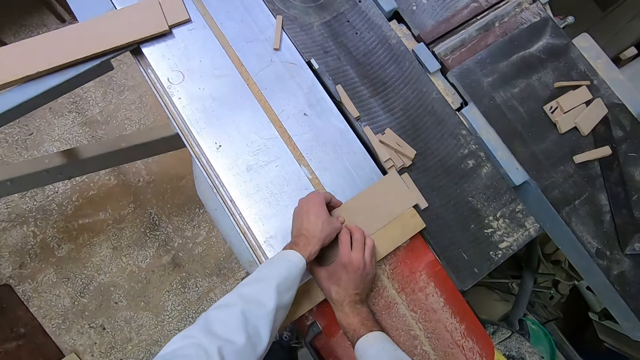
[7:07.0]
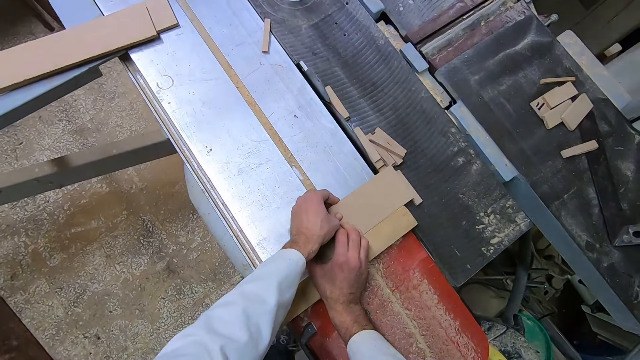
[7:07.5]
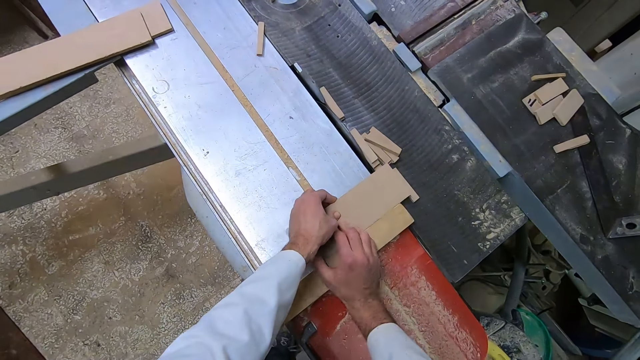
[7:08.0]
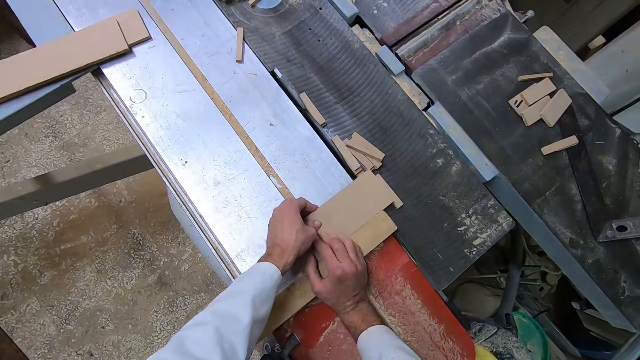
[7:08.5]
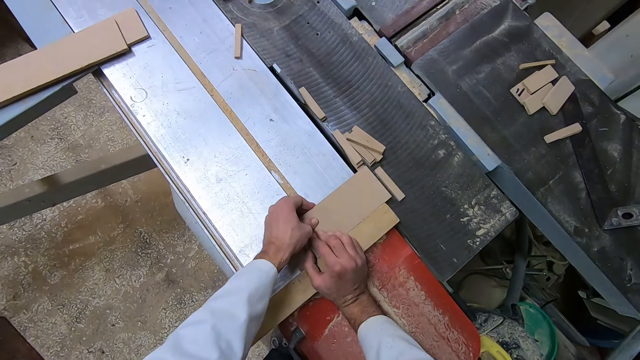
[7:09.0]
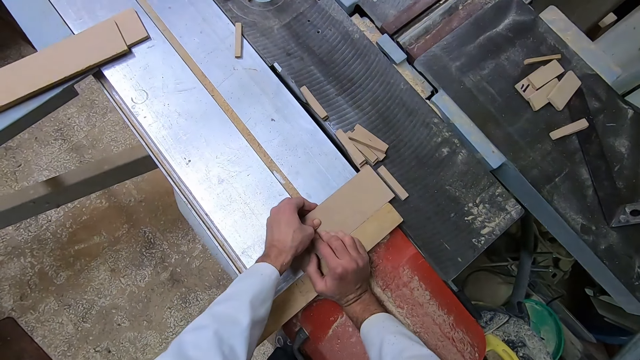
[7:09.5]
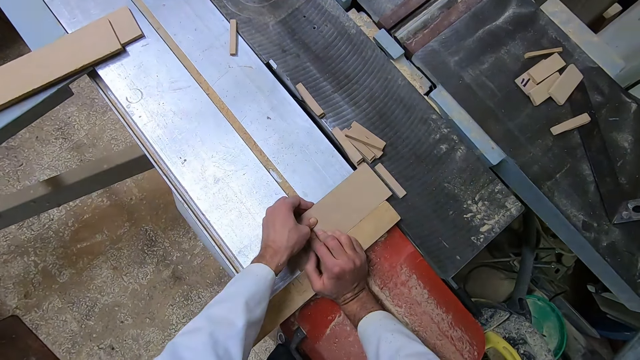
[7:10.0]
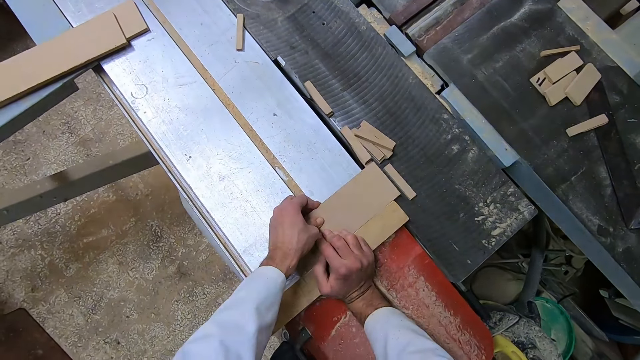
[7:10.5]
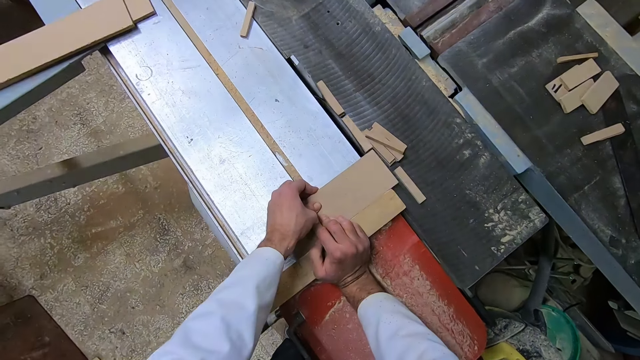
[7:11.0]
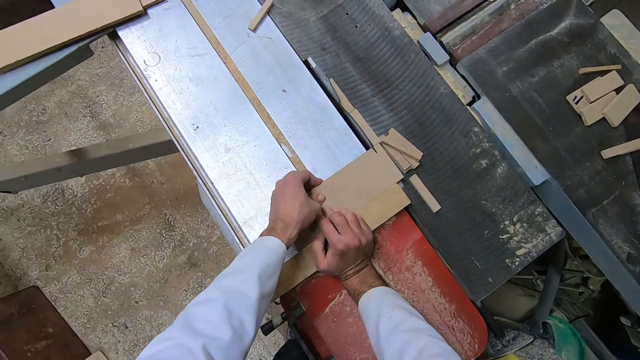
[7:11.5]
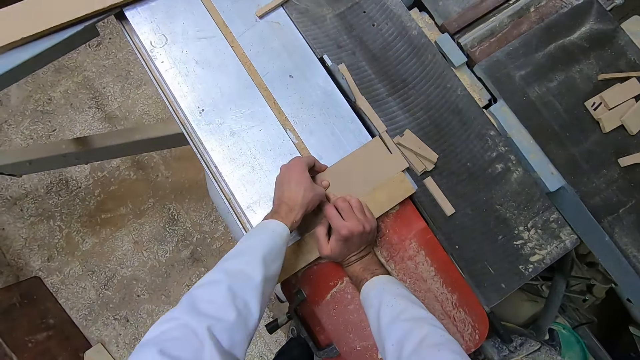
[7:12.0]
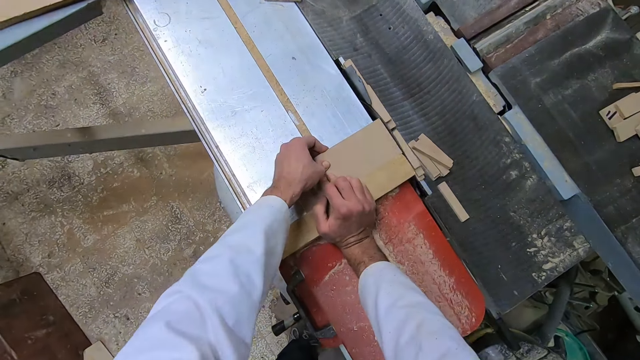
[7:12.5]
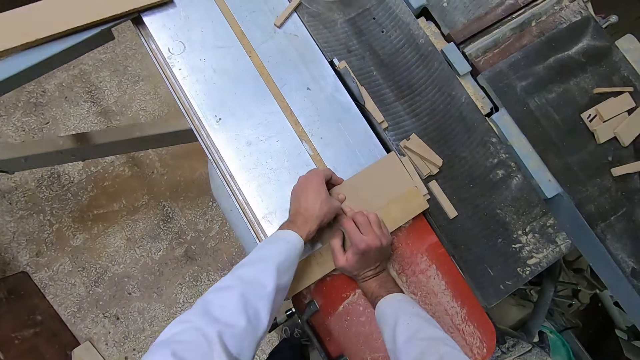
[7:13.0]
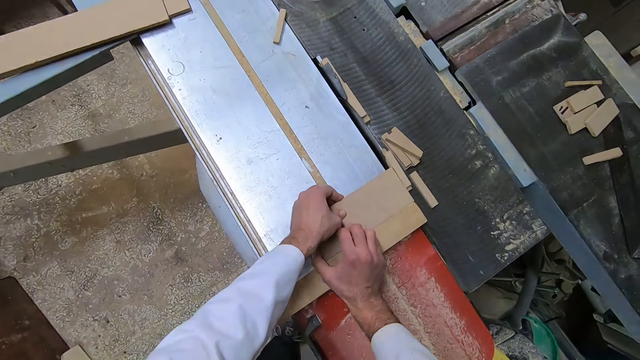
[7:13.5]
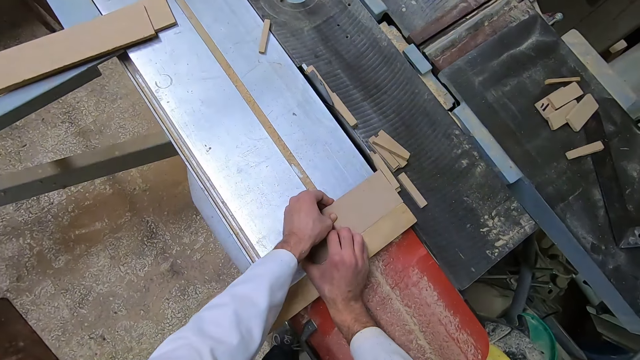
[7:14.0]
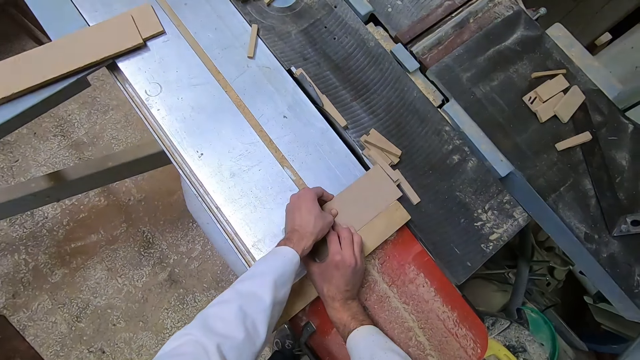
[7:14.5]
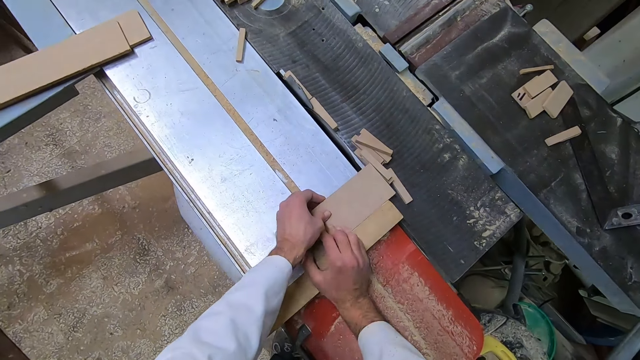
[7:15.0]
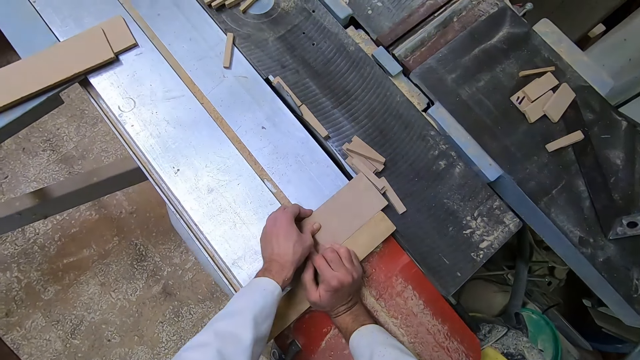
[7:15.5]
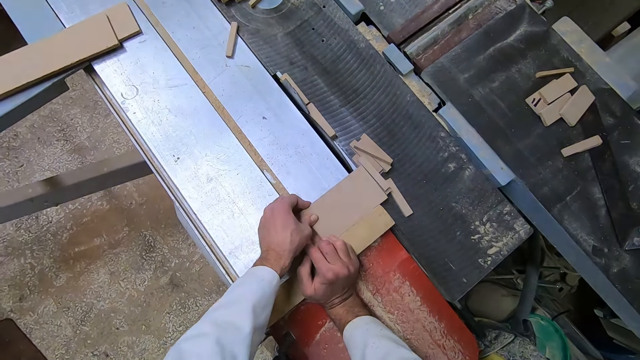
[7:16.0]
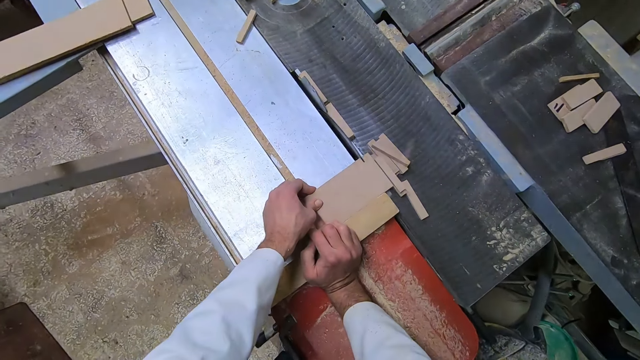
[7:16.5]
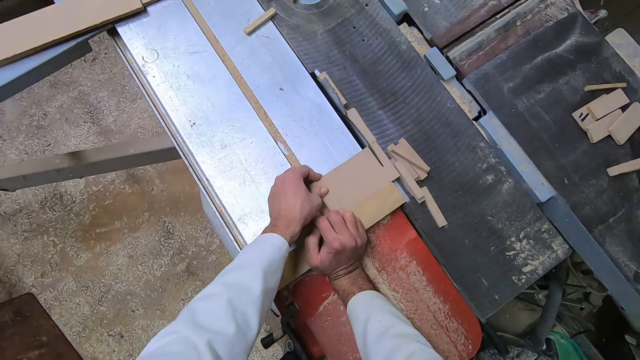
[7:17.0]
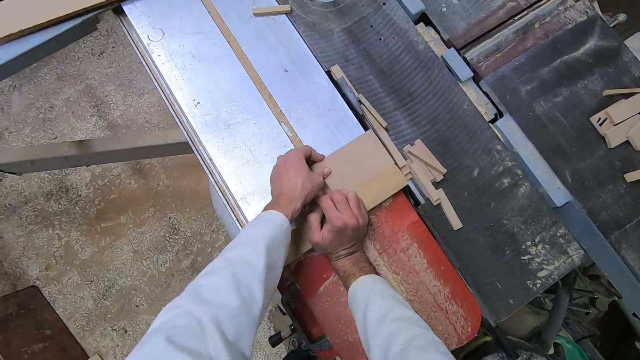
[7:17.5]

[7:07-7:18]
The camera wearer adjusts the wood on the sawing machine. They cut the wood with the sawing machine. They remove the wood from the sawing machine. They adjust the wood on the sawing machine. They cut the wood with the sawing machine.

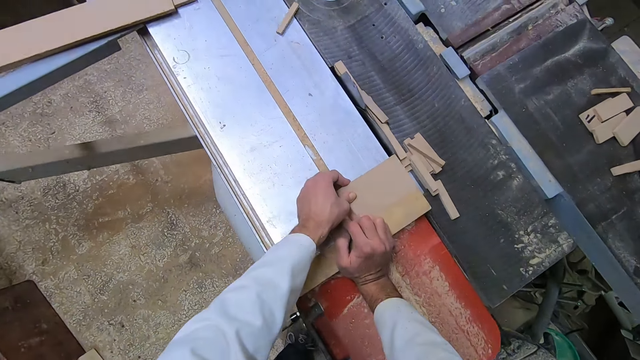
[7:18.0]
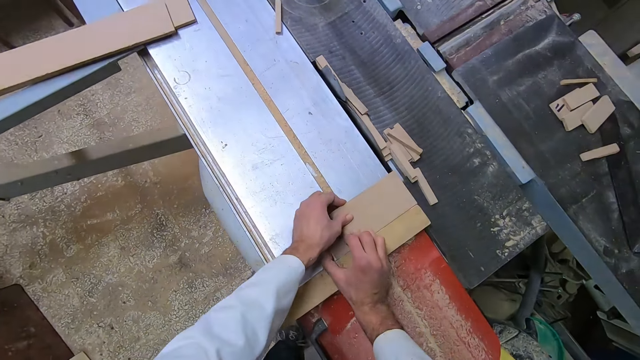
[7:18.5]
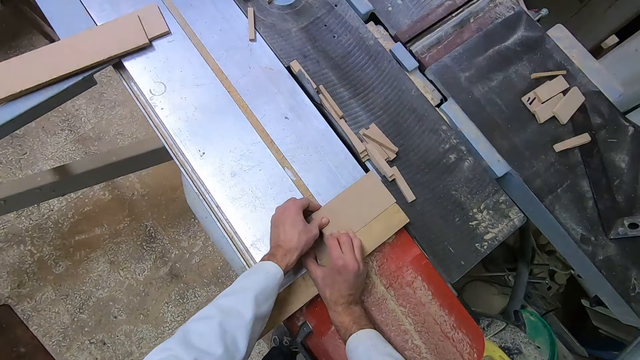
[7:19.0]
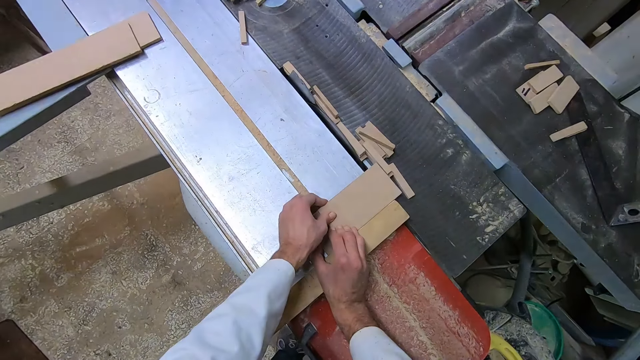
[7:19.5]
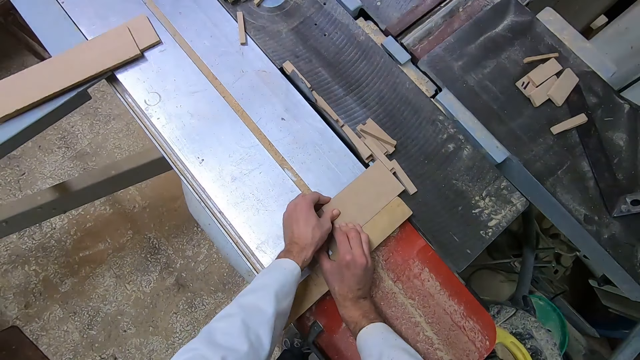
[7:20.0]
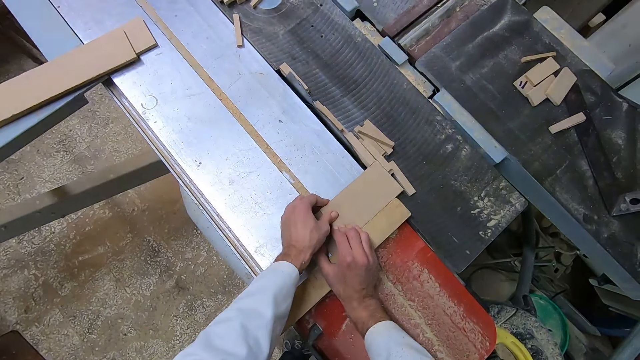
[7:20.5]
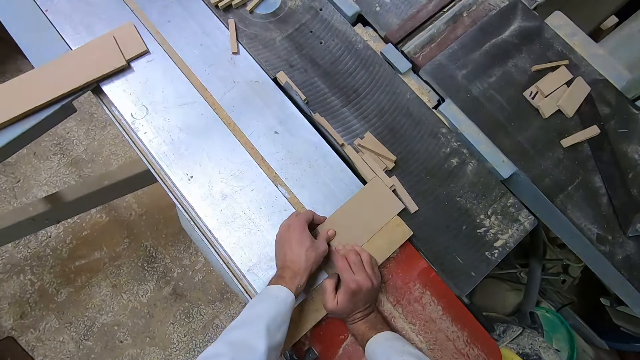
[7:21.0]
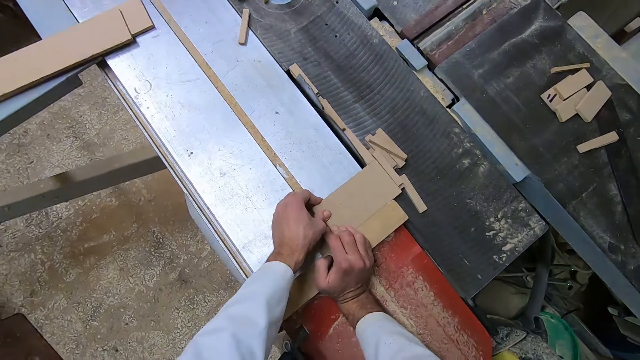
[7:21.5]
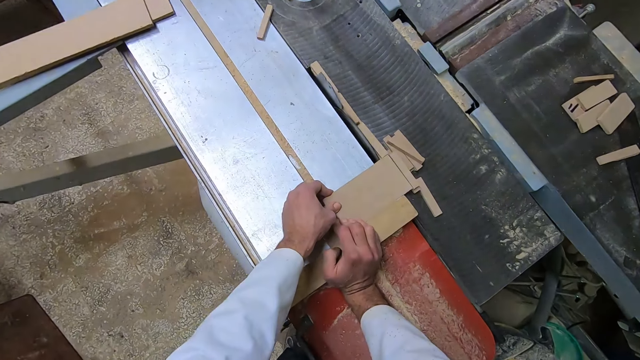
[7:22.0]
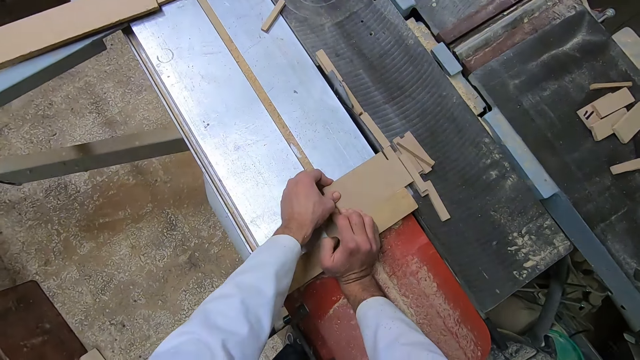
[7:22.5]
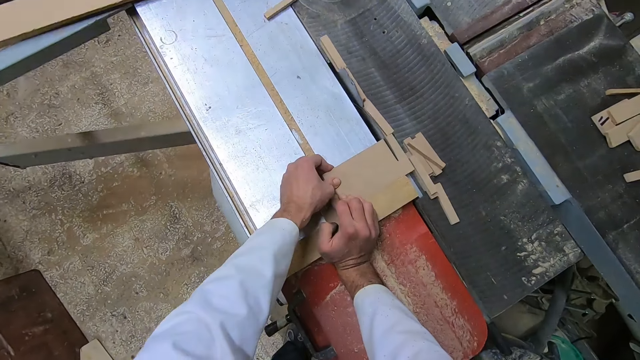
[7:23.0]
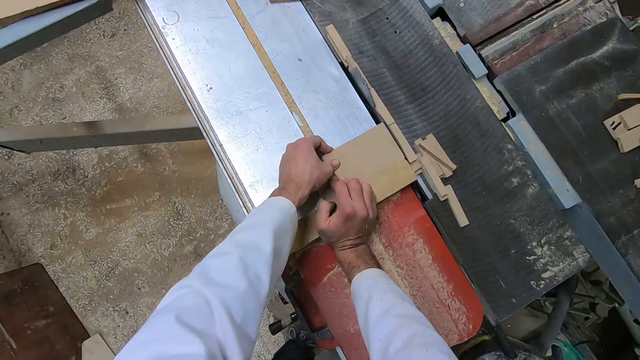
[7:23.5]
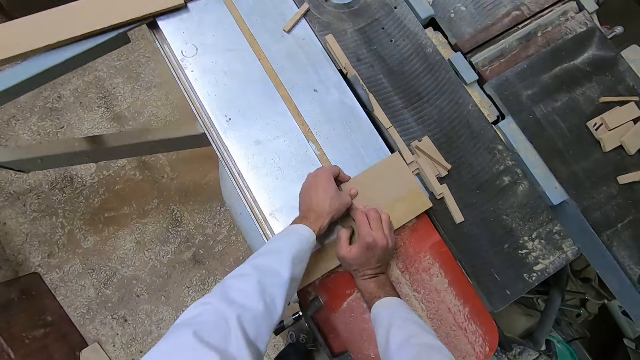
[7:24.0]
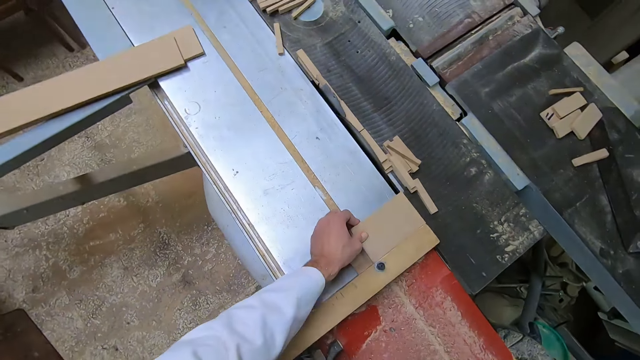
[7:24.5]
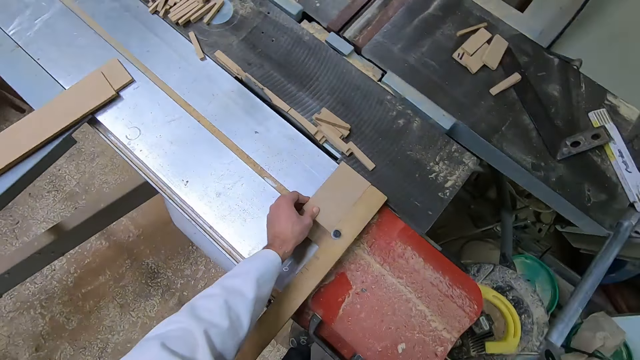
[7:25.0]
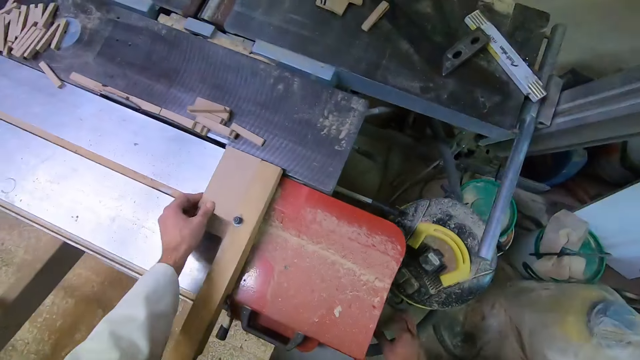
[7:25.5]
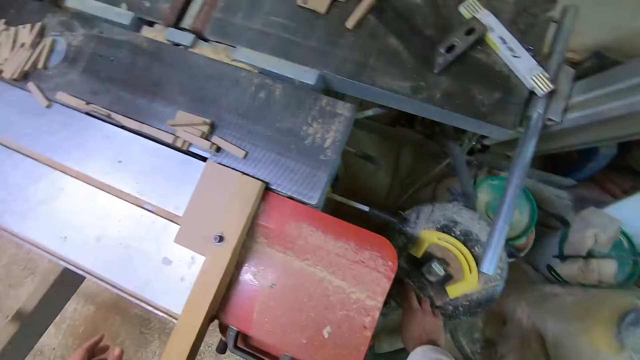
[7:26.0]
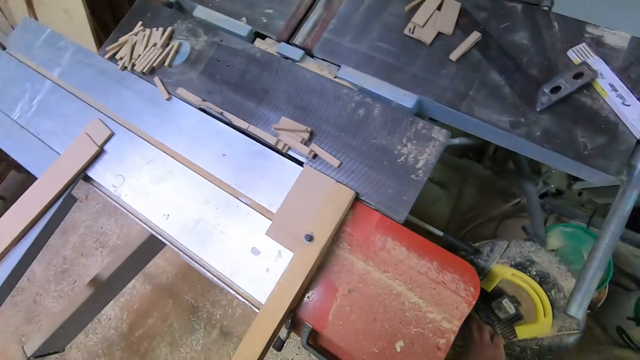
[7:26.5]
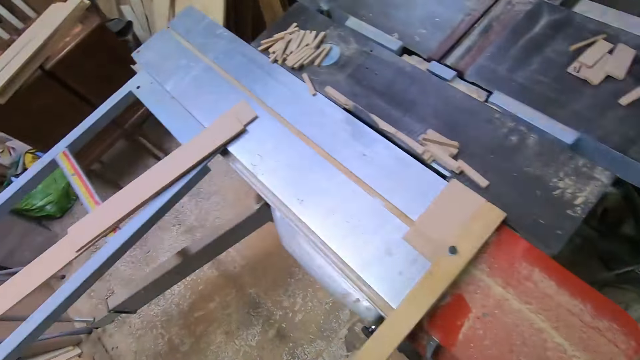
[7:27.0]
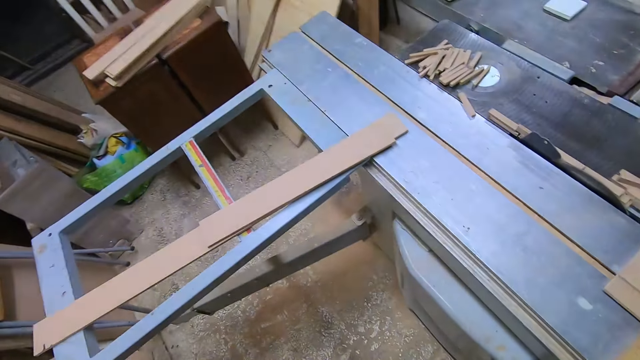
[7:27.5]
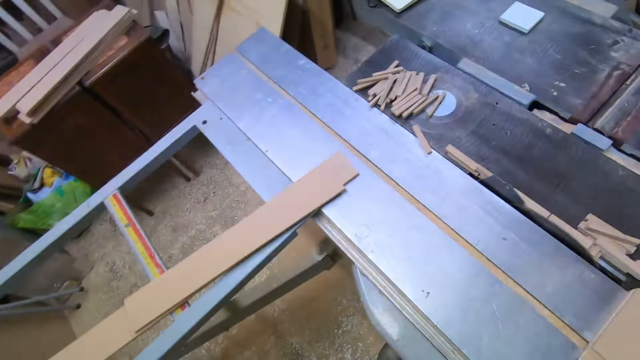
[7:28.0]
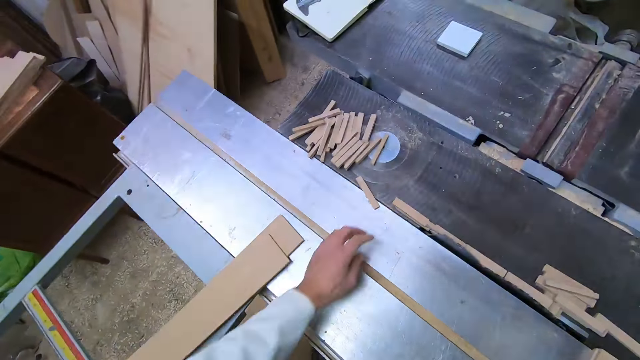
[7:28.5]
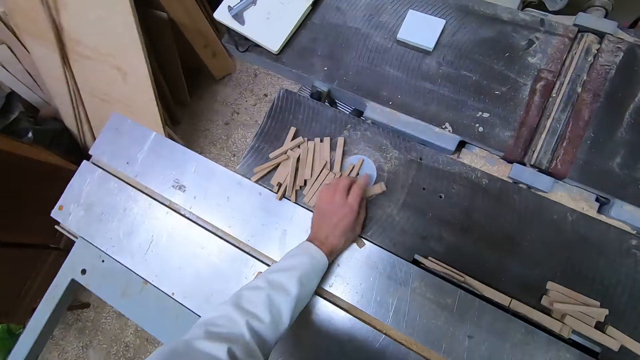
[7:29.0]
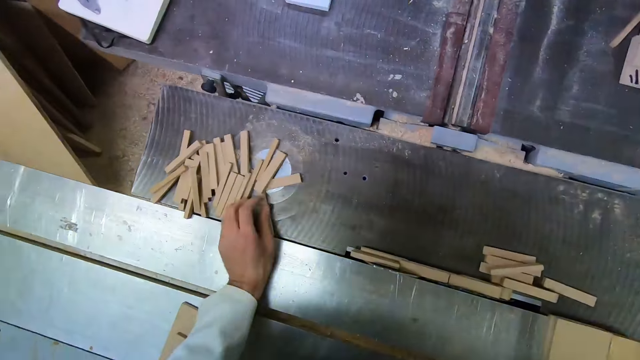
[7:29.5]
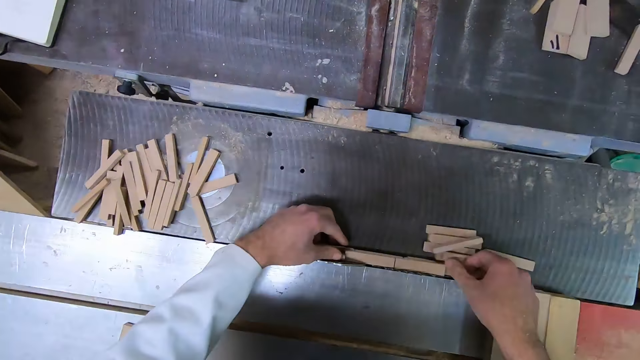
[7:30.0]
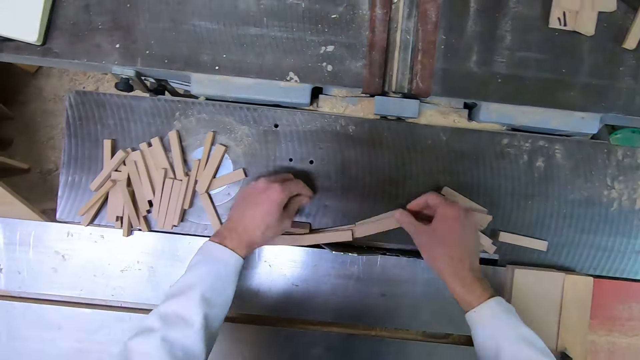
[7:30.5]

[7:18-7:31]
The camera wearer removes the wood from the sawing machine. He adjusts the wood on the sawing machine. He cuts the wood with the sawing machine. He removes the wood from the sawing machine. He removes his hand from the wood. He switches off the engine of the sawing machine. He turns to the left in the workshop. He arranges the small wood pieces on the sawing machine.
